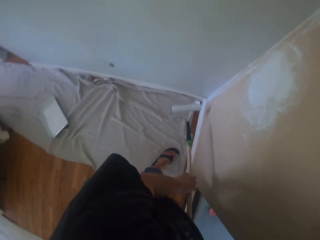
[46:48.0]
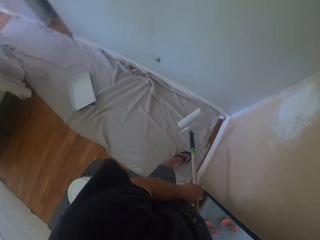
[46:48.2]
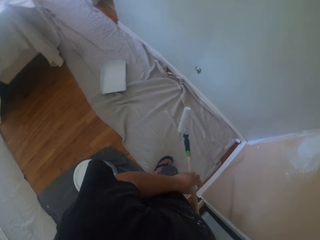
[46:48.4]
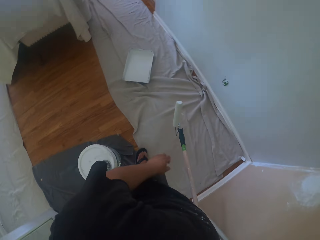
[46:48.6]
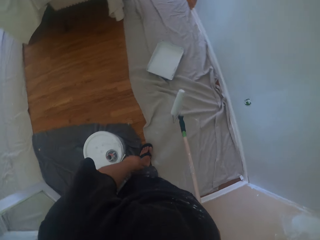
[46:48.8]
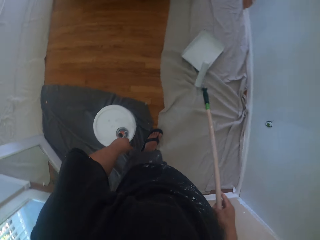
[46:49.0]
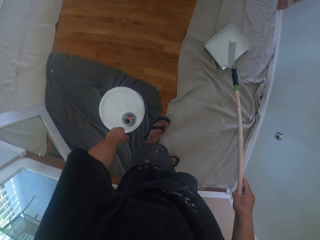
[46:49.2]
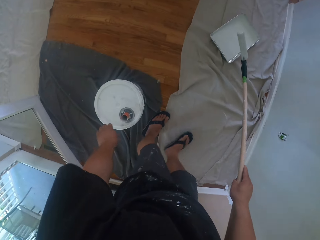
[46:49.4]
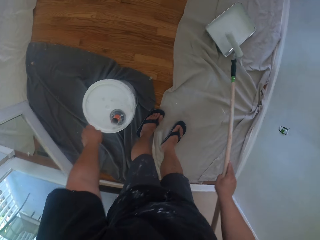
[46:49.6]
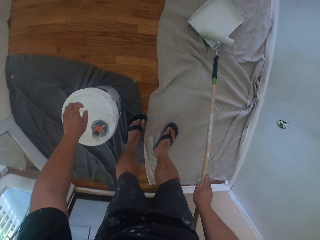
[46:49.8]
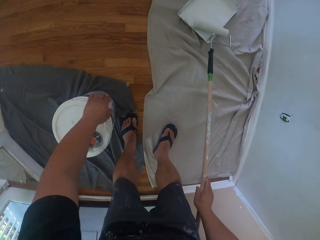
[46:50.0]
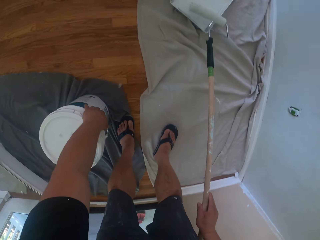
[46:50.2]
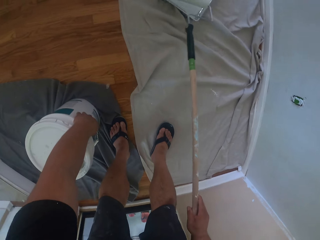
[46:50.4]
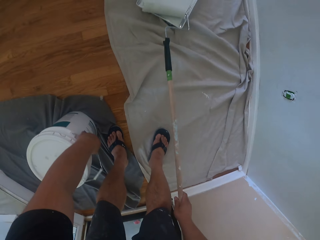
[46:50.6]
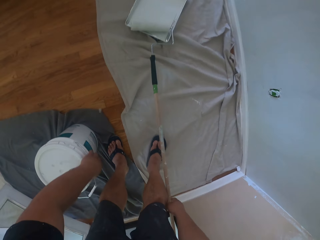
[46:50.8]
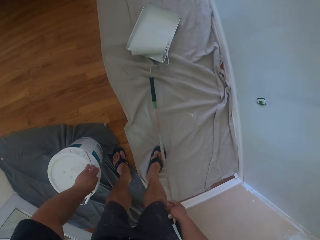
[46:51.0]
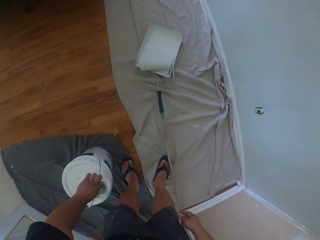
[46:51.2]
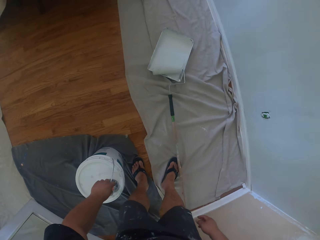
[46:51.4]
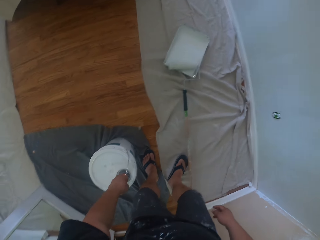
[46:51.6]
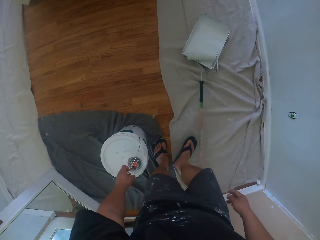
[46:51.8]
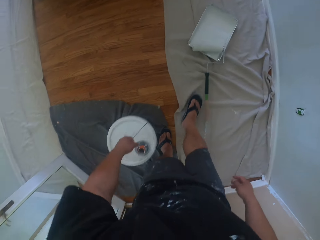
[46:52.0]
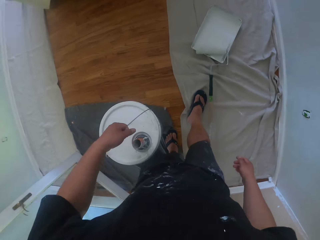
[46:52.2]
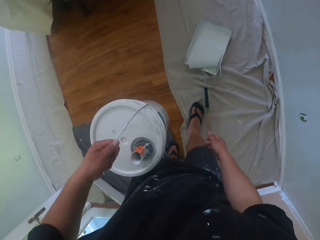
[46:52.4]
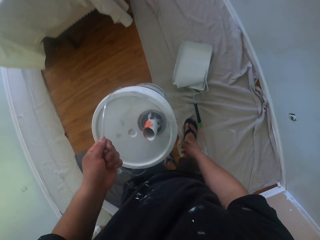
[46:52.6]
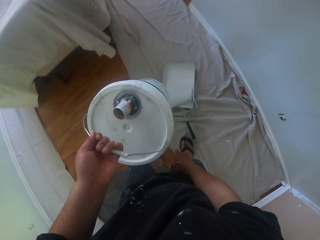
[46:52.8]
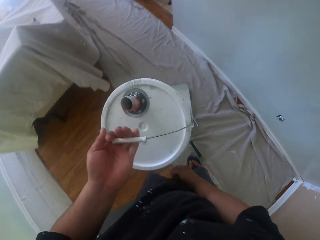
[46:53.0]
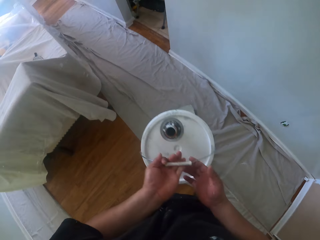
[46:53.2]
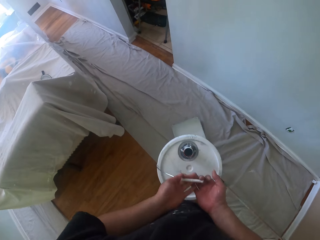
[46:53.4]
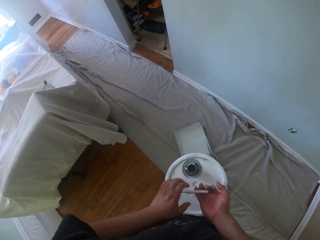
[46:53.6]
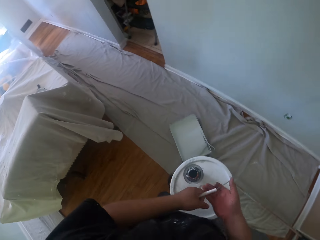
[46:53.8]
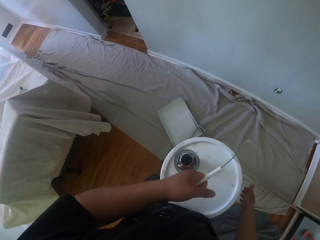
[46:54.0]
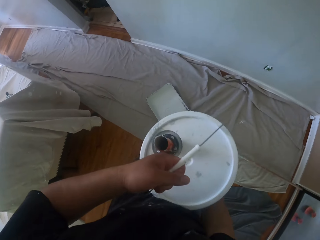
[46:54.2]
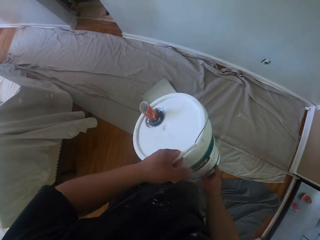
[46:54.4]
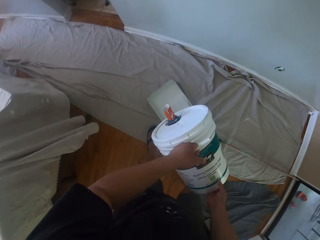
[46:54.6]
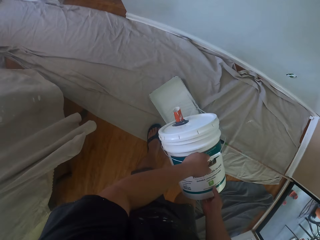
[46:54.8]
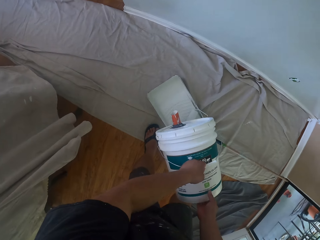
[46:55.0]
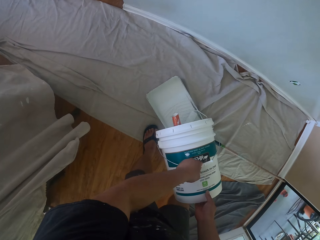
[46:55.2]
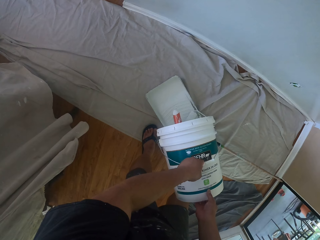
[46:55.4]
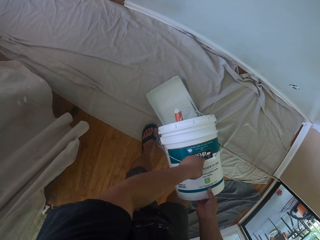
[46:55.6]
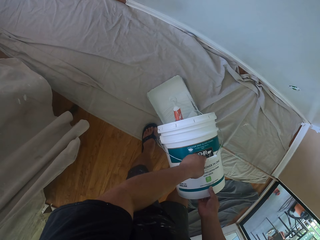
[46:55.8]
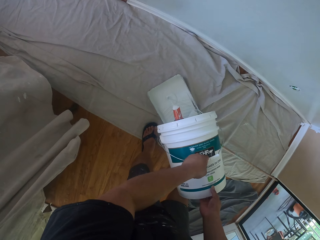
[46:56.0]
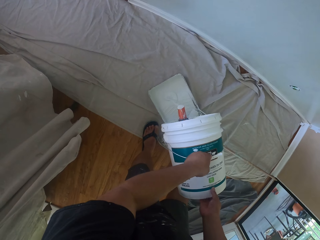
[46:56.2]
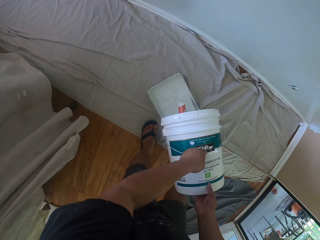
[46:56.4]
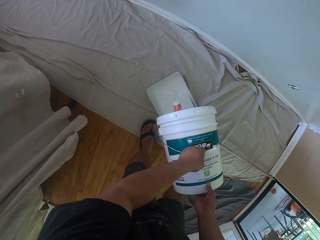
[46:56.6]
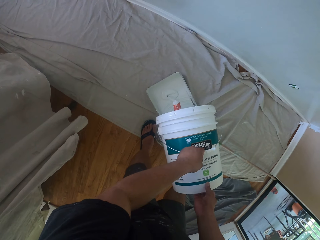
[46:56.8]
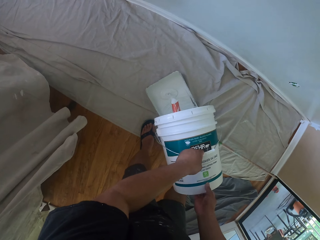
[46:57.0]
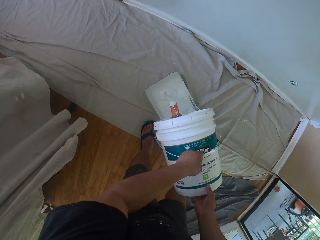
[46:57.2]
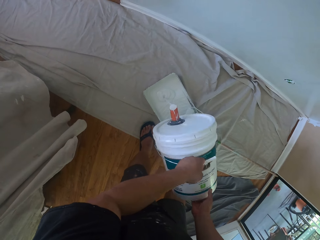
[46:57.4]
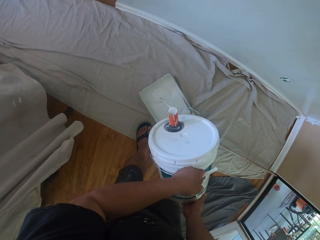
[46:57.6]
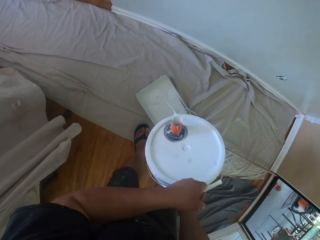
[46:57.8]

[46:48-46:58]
The camera wearer drops the roller brush or paint roller in the paint can or paint container on the floor. They pick up a plastic bucket from the floor. They pour some paint in the paint can on the floor.

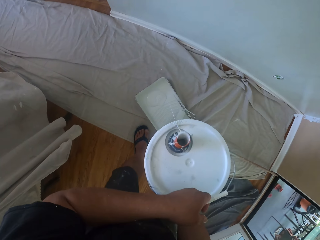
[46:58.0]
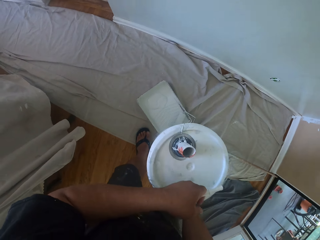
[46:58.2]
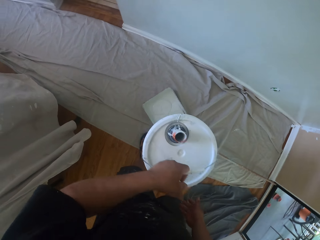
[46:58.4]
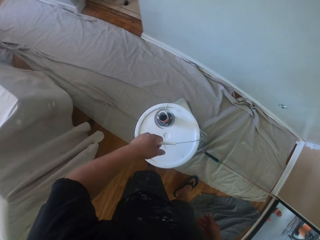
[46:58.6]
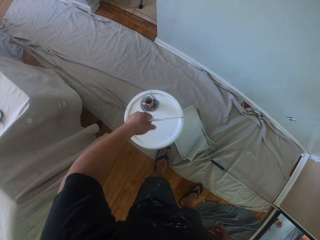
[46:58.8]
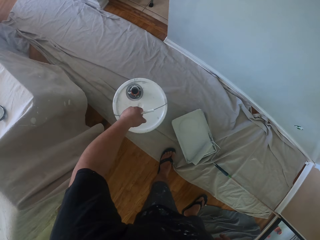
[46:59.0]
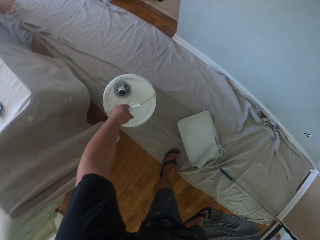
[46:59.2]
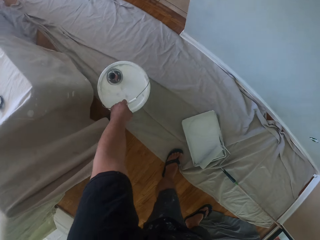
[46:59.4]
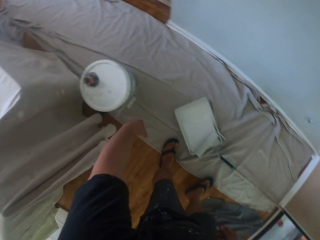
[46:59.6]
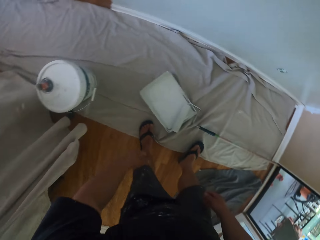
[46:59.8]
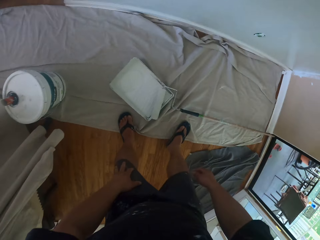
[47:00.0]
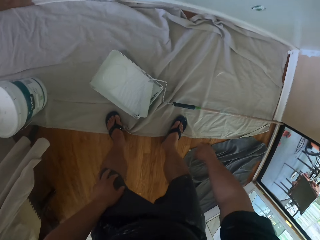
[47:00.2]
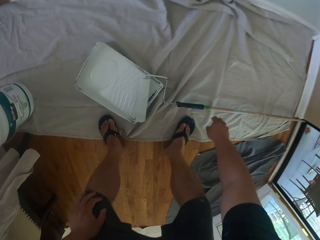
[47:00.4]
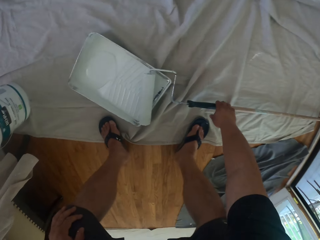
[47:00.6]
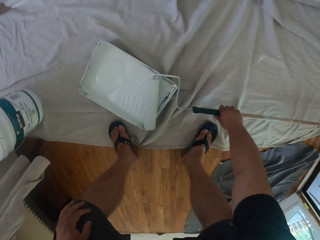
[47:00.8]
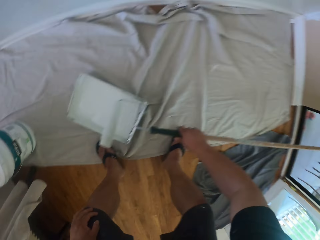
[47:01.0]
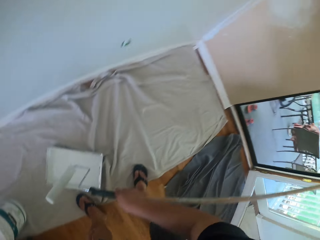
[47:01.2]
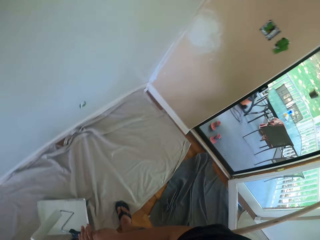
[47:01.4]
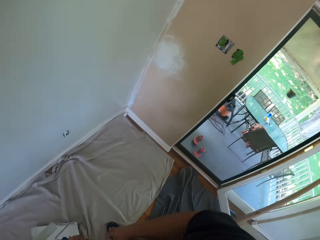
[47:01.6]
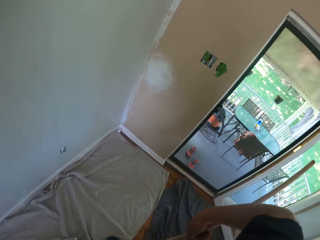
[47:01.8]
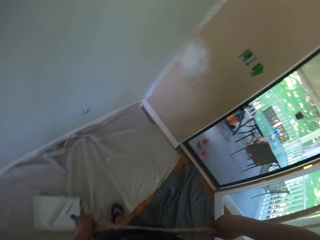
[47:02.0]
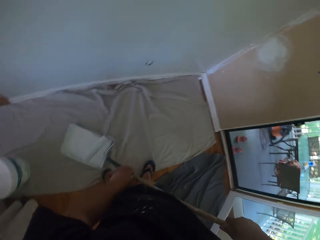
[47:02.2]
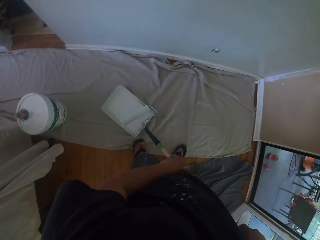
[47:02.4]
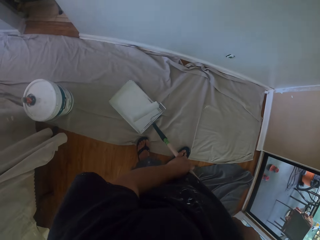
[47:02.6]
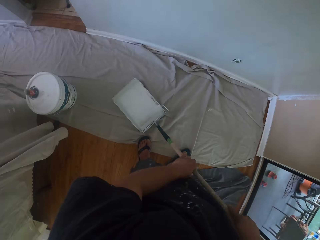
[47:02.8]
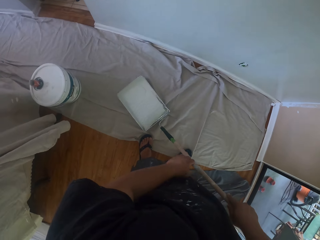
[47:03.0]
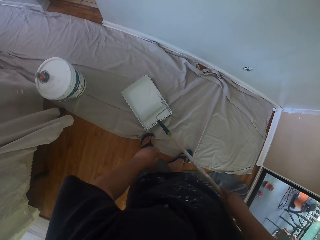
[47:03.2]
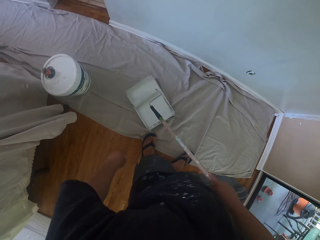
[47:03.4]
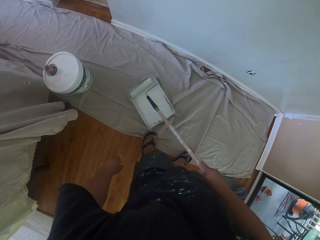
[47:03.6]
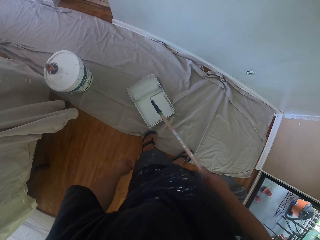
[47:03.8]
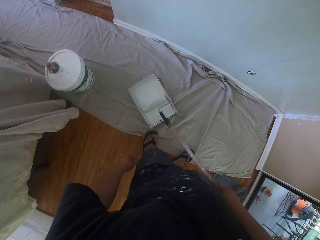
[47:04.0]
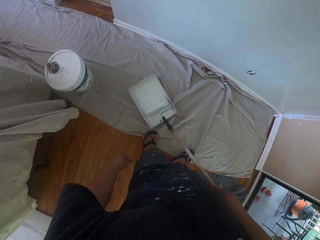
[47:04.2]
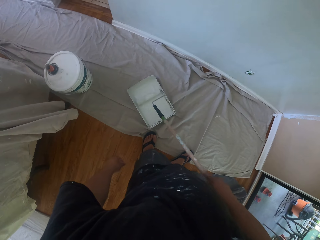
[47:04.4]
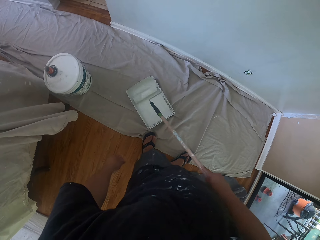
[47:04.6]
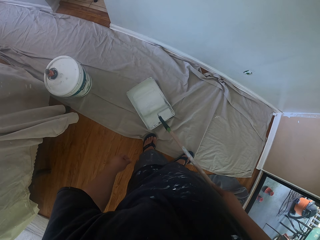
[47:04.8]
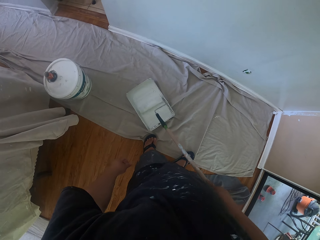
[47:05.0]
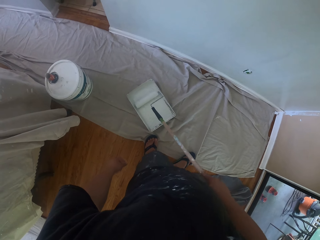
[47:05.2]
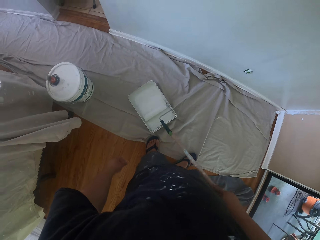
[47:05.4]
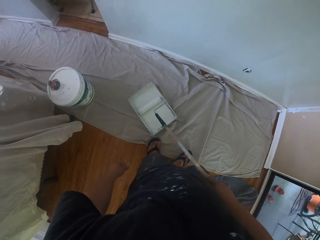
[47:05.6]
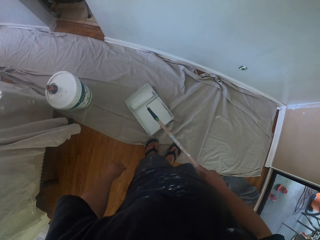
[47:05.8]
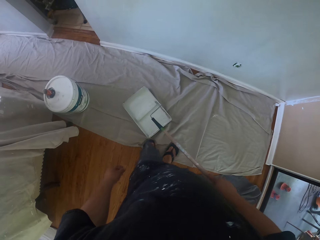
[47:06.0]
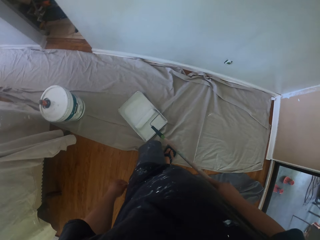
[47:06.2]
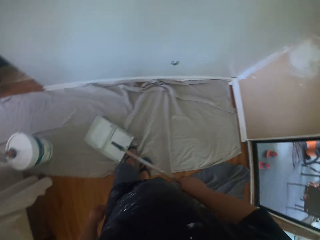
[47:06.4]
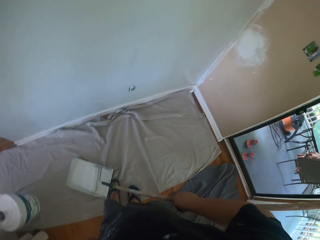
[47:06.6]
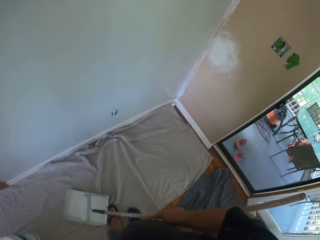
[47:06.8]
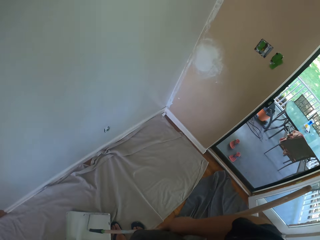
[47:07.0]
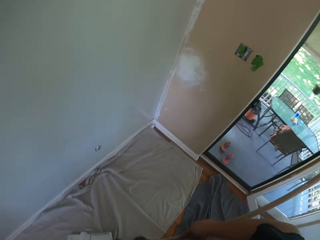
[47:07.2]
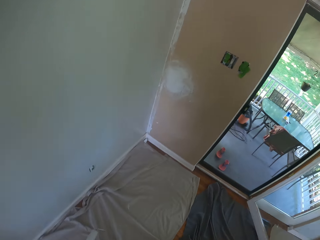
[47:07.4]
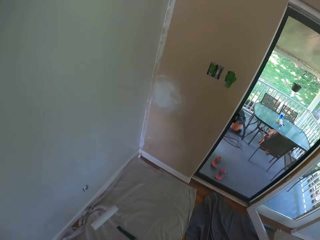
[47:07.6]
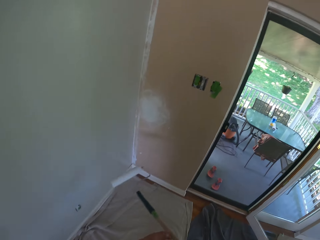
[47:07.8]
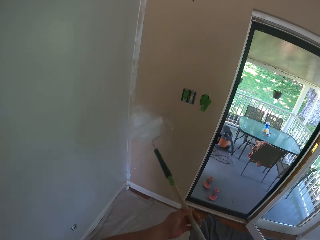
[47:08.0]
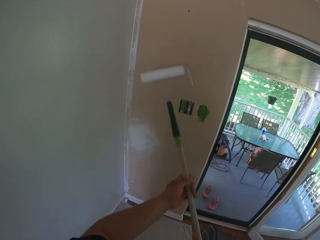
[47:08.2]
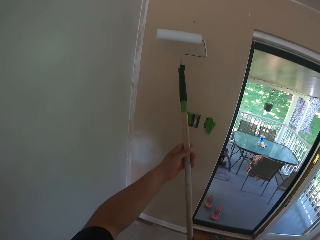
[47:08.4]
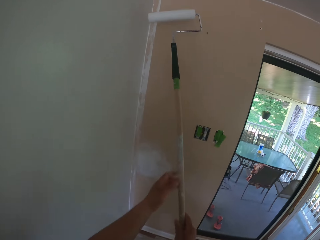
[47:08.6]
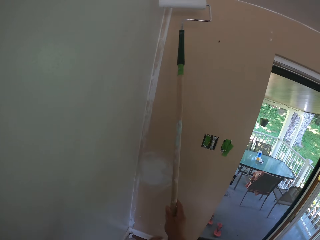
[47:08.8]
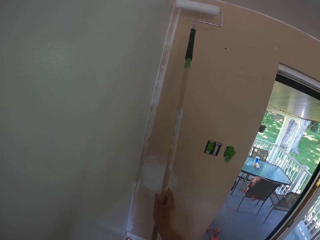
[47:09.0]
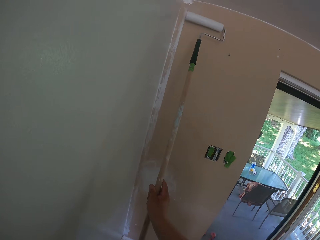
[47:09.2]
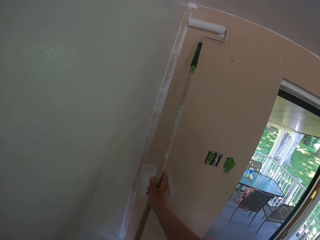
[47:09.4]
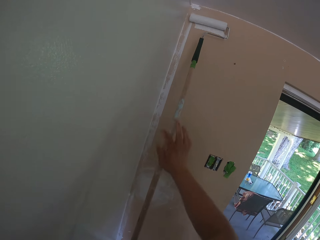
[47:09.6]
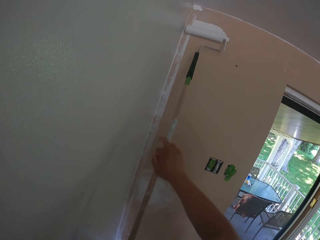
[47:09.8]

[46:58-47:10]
The camera wearer drops the paint bucket on the floor. They pick up the roller brush or paint roller from the paint can or paint container. They roll the paint roller on the paint container. They take some paints from the paint can on the floor. They paint the wall with the roller brush.
